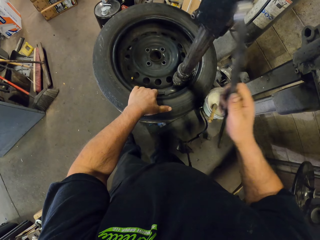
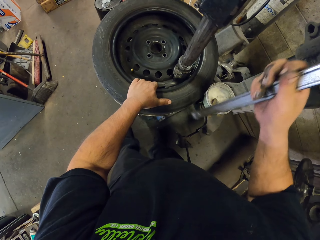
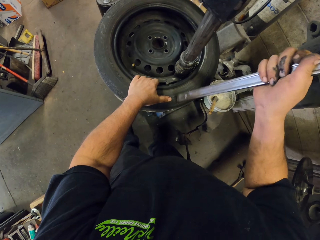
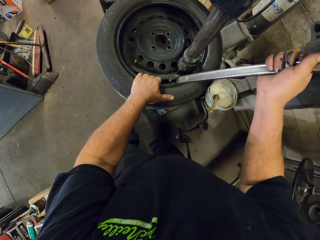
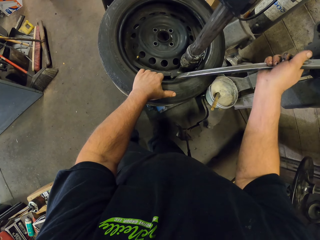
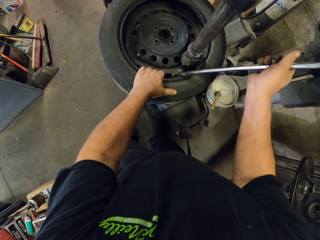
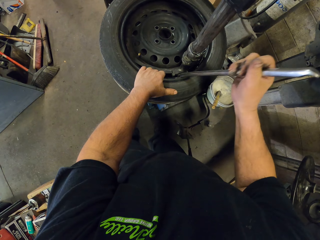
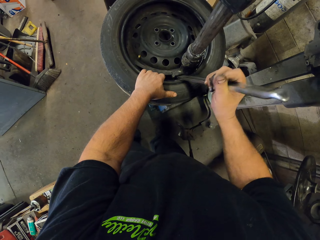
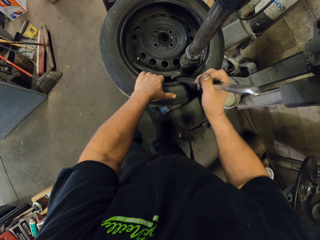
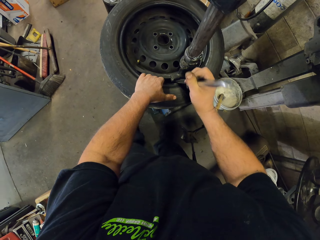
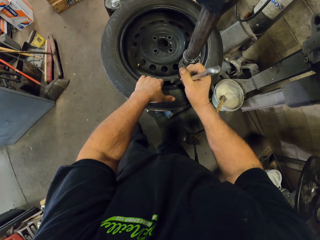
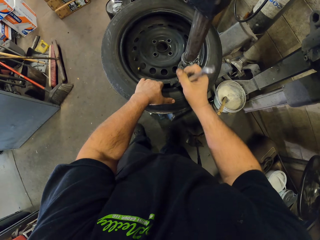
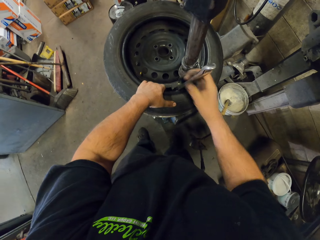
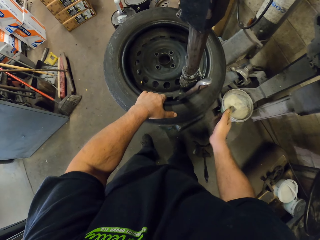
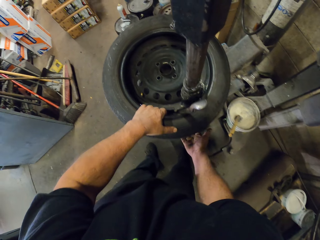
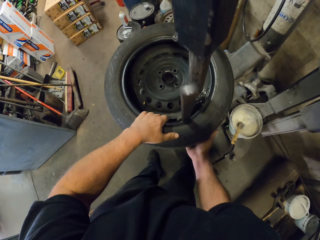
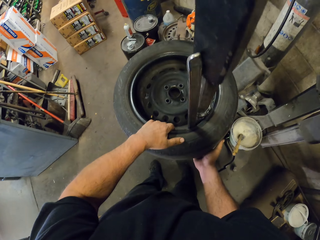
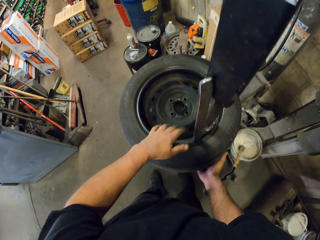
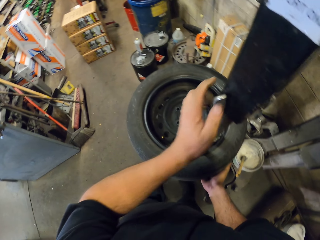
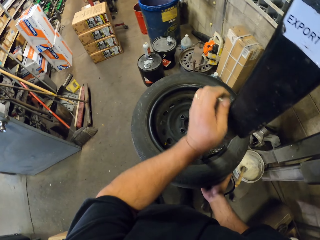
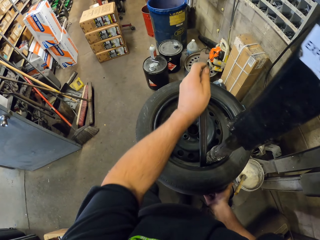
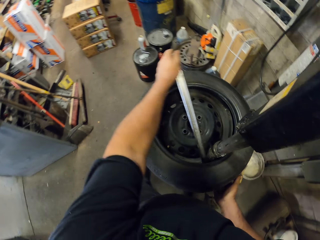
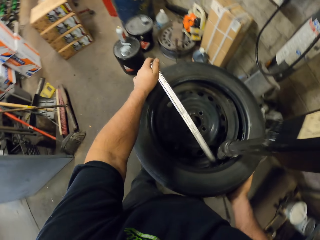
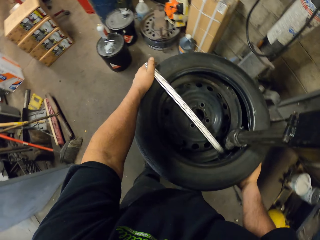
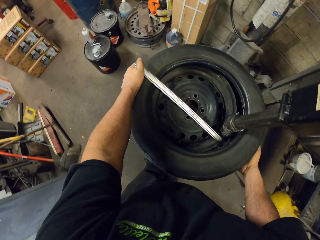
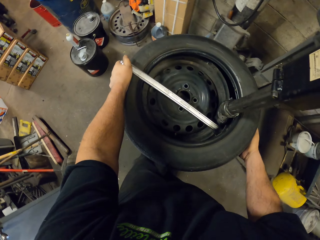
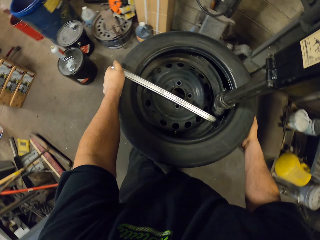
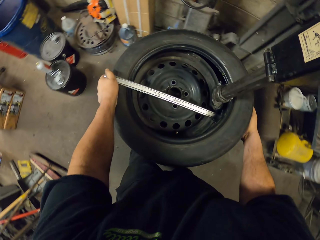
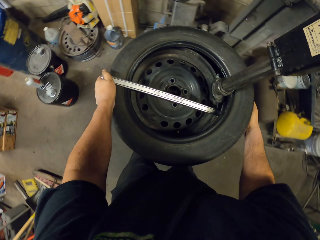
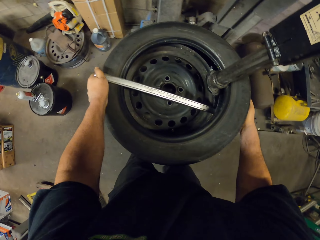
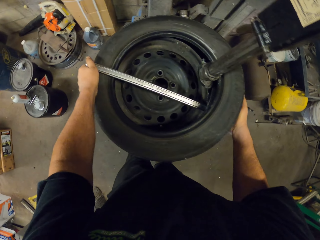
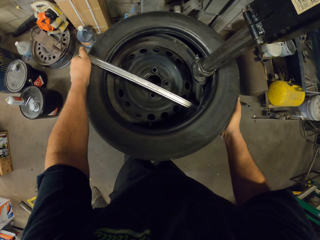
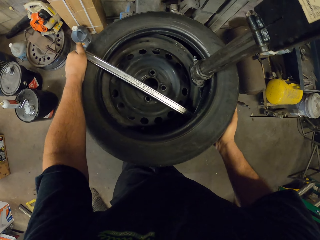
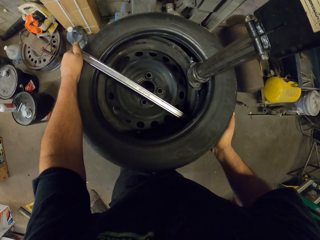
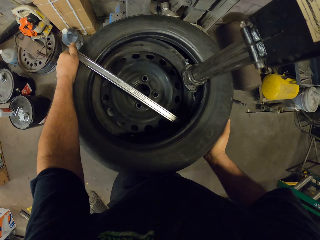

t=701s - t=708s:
The camera wearer removes the rim with the steel bar.

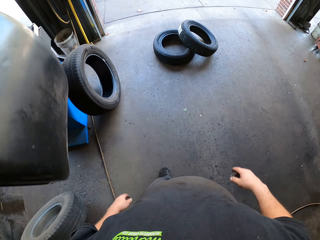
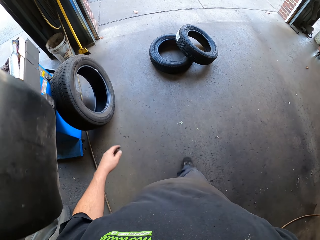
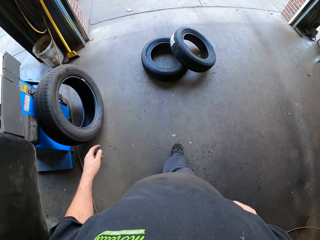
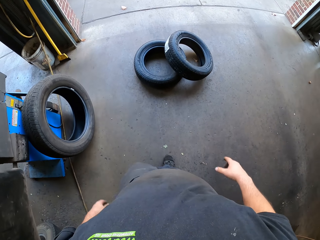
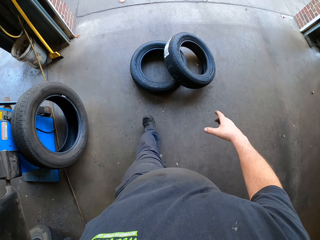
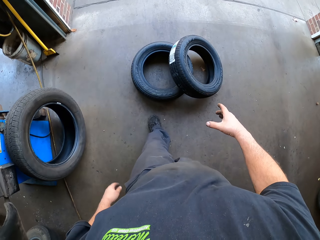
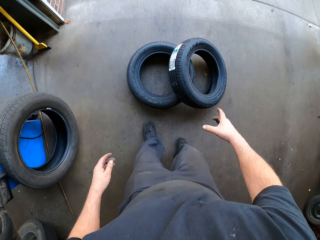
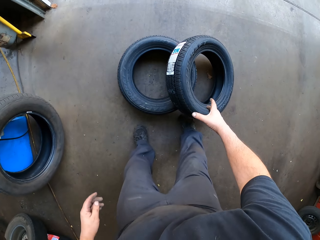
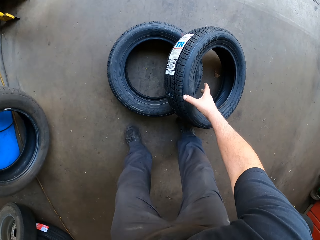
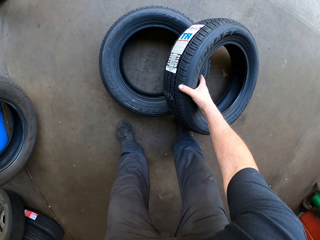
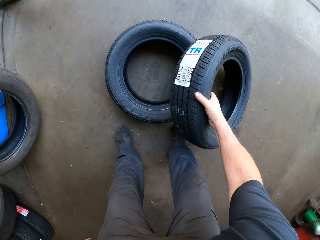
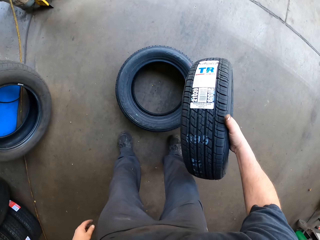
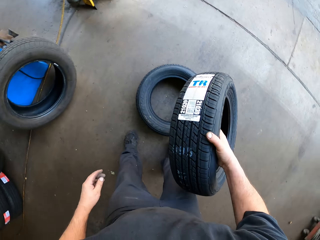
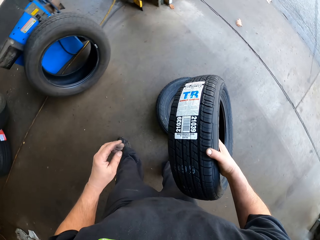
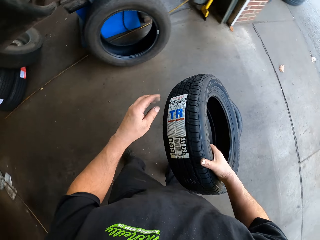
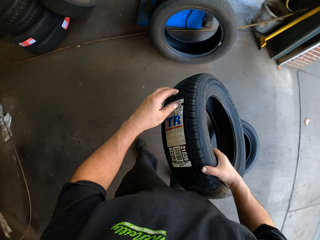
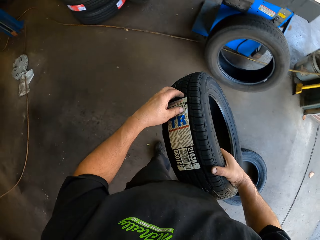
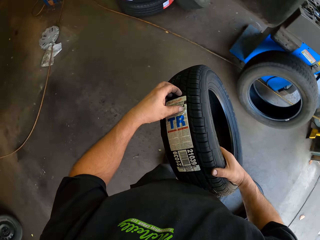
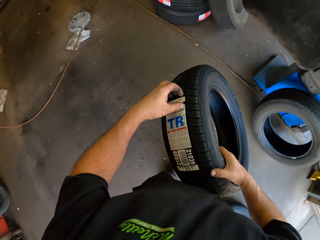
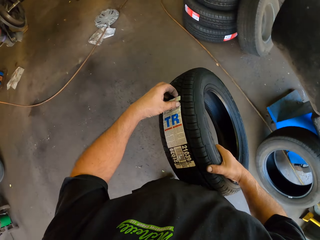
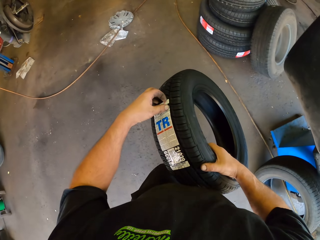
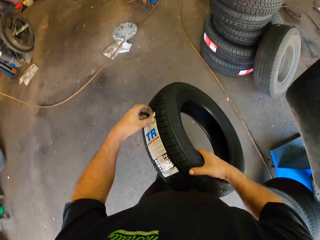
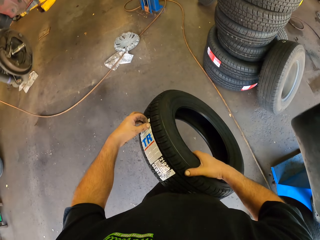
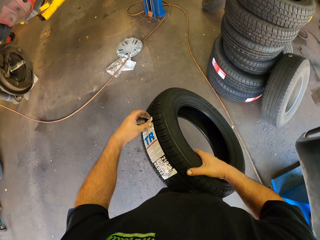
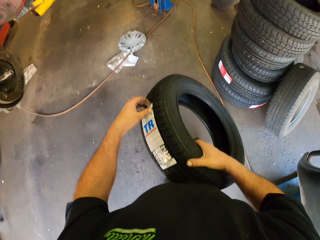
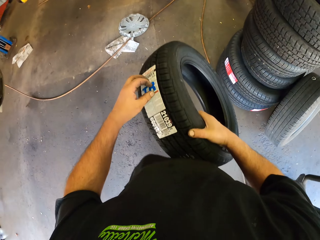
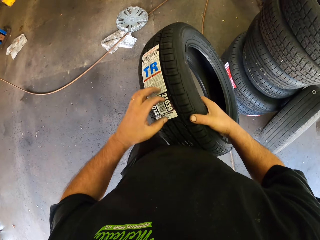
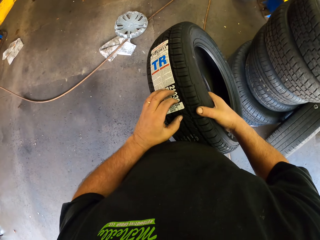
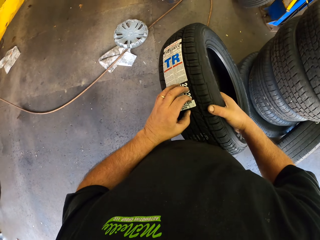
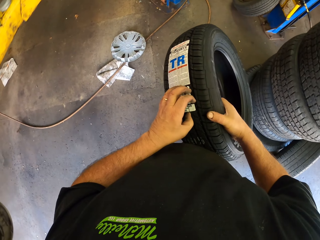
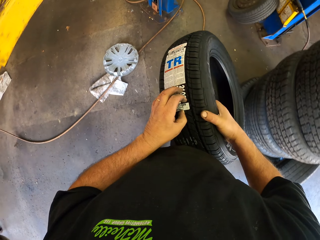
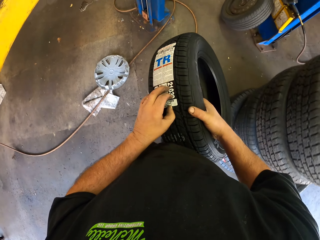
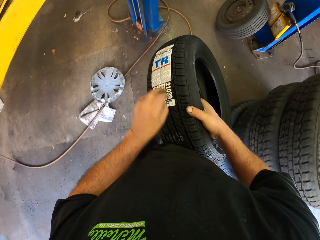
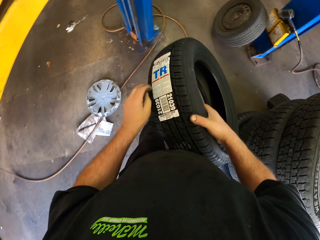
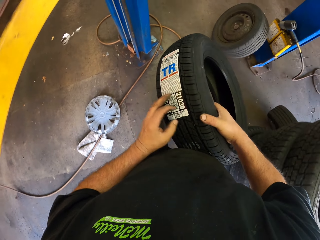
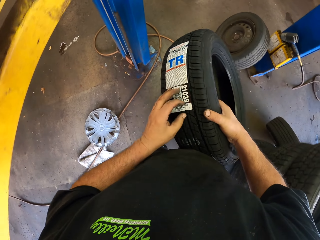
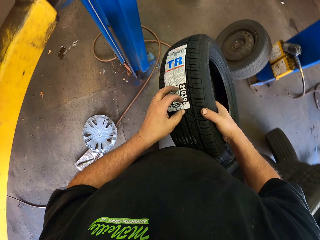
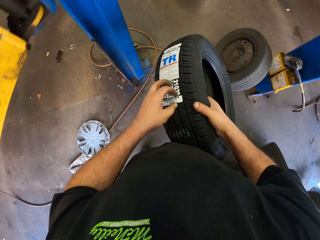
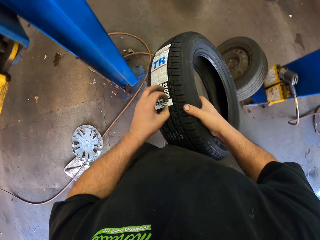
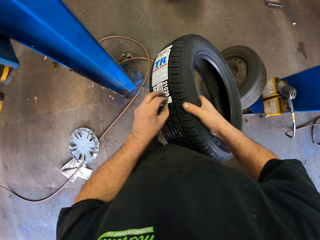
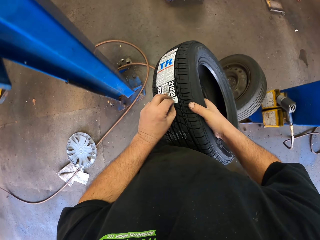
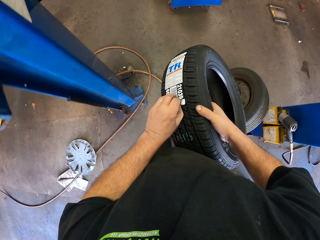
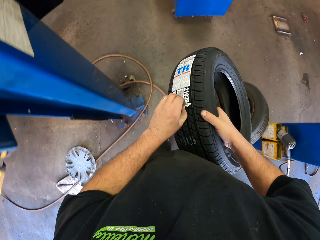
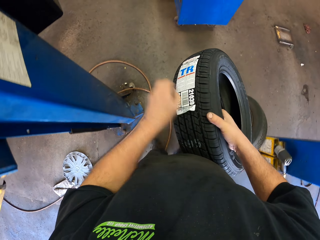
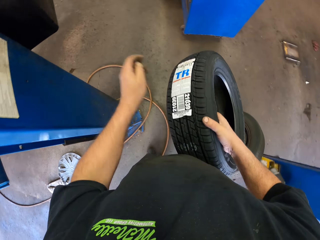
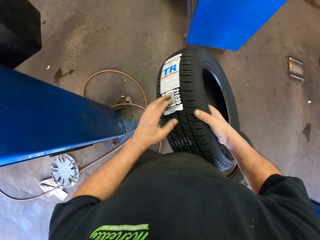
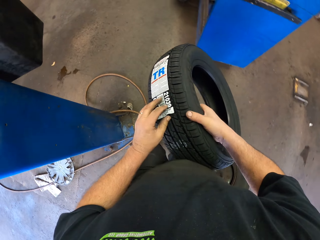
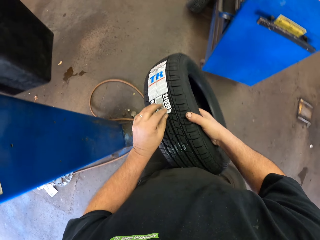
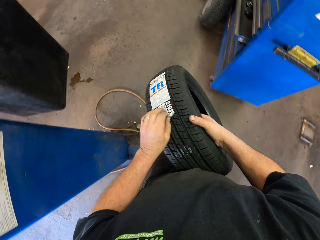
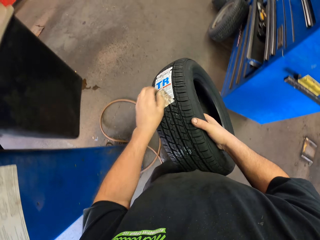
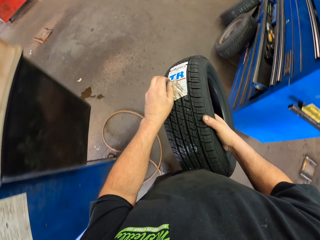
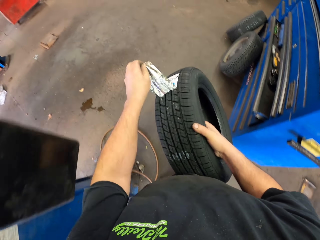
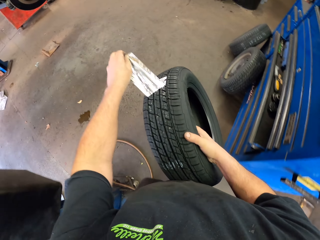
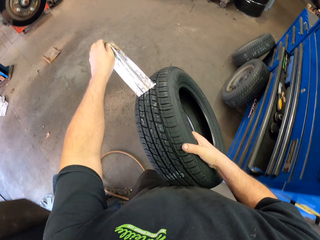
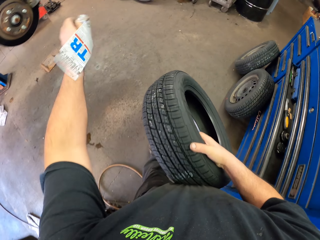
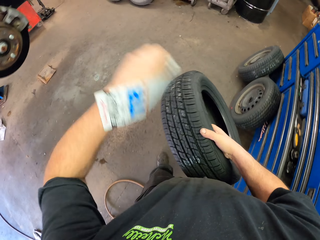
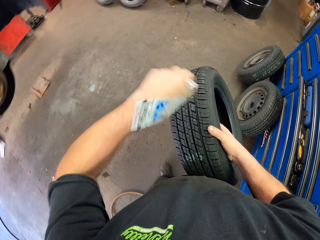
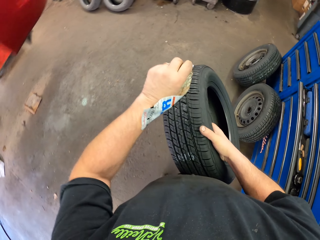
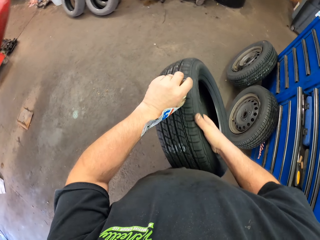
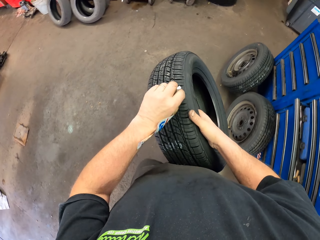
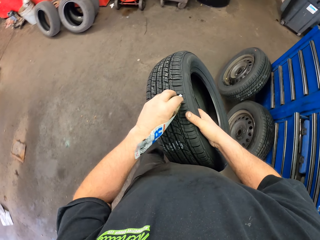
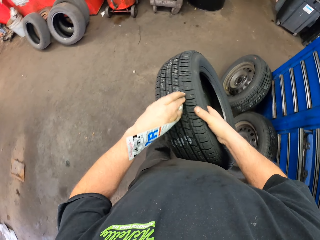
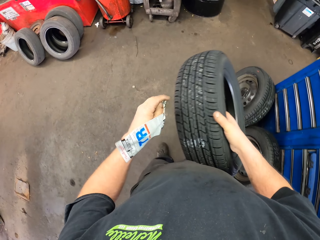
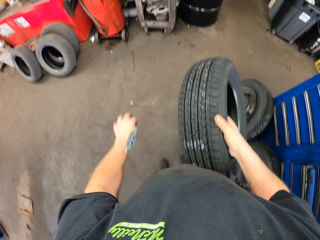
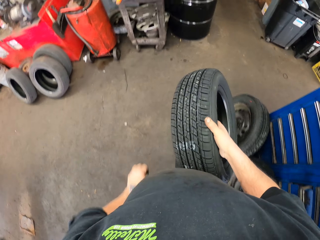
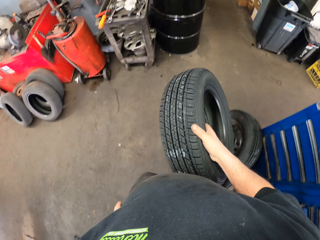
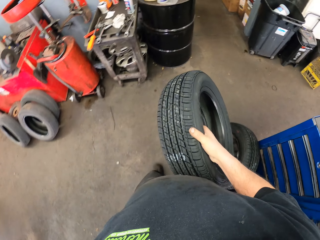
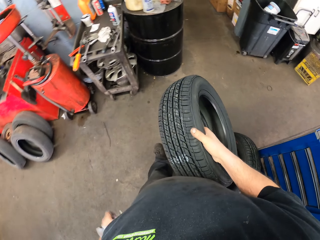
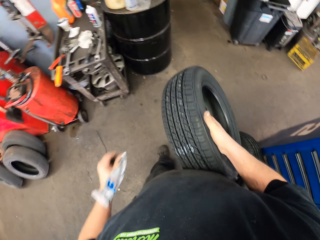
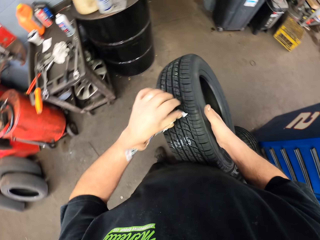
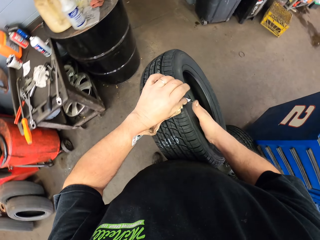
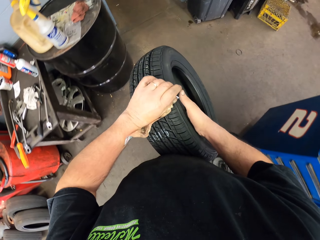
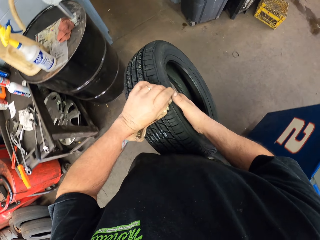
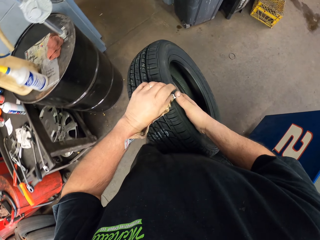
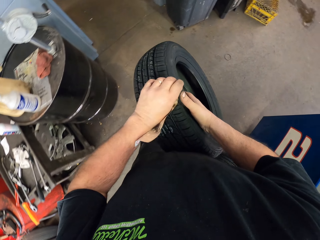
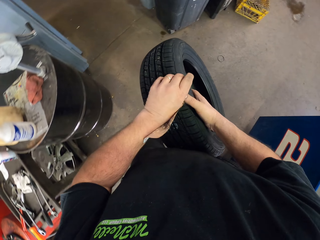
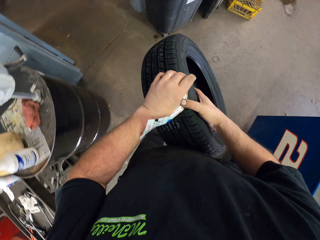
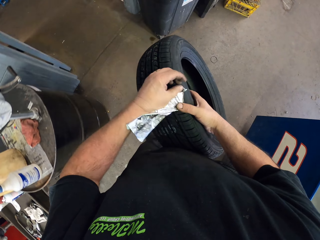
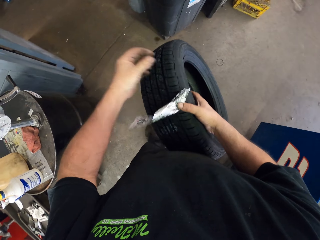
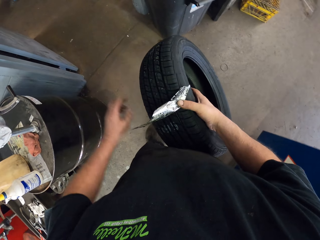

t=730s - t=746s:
The camera wearer picks up a tire. They remove a sticker on the tire. They walk across the garage. They remove a paper from the tire. They walk in the room.
